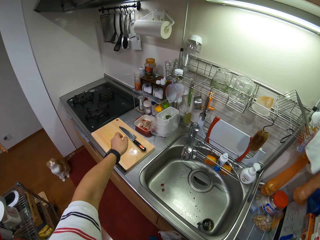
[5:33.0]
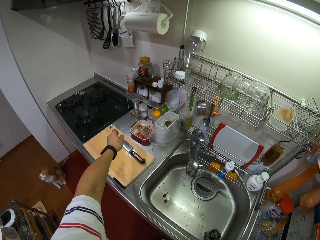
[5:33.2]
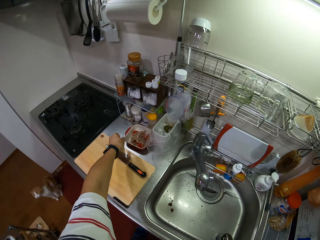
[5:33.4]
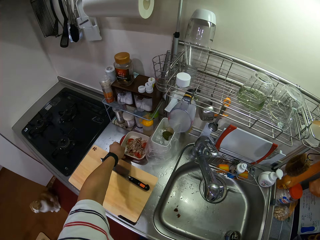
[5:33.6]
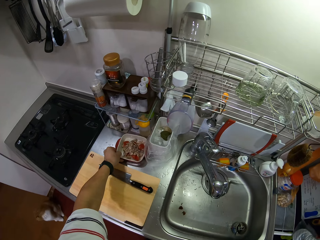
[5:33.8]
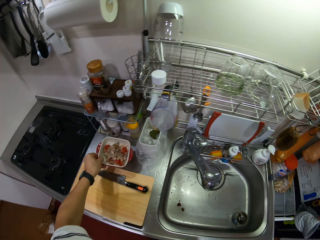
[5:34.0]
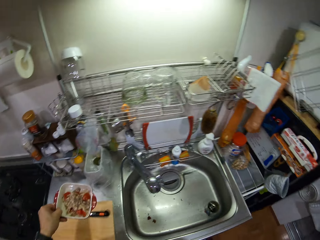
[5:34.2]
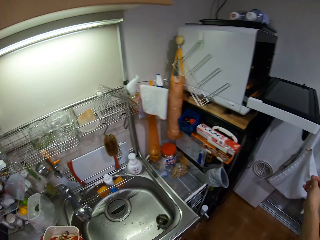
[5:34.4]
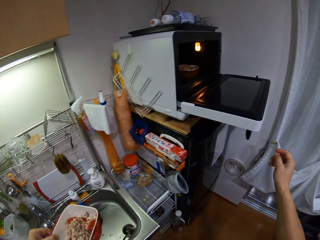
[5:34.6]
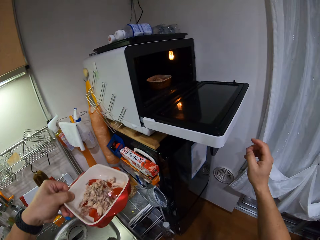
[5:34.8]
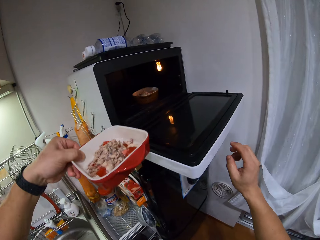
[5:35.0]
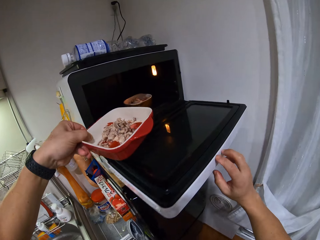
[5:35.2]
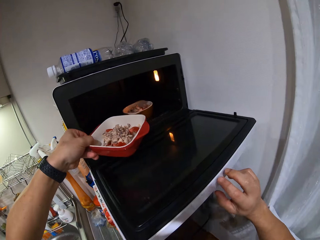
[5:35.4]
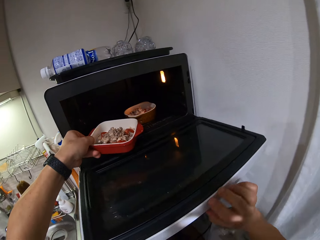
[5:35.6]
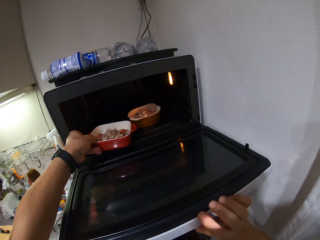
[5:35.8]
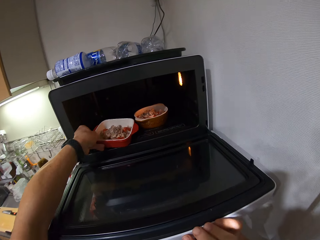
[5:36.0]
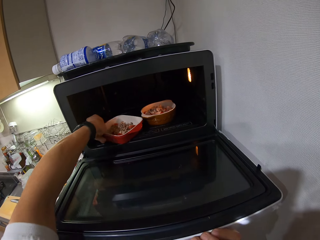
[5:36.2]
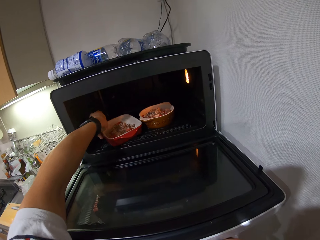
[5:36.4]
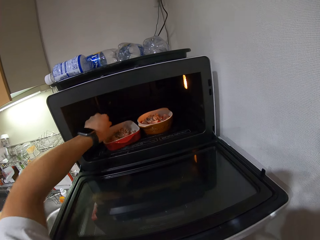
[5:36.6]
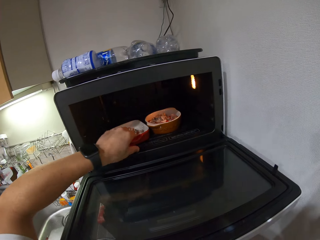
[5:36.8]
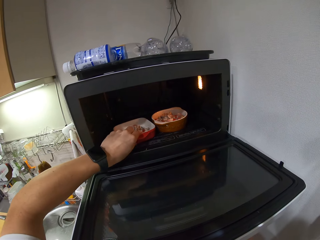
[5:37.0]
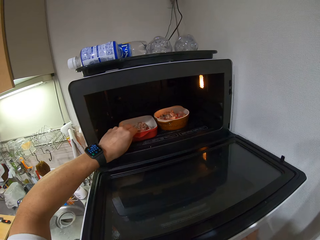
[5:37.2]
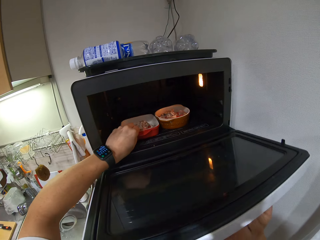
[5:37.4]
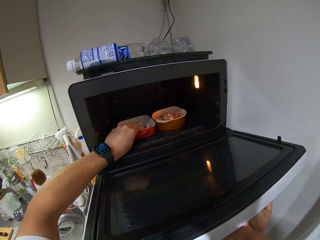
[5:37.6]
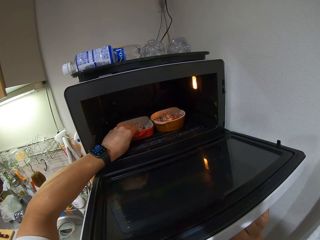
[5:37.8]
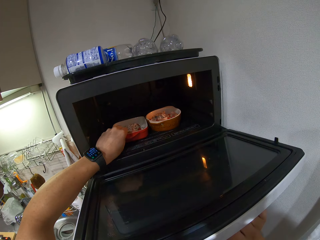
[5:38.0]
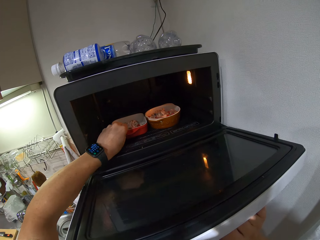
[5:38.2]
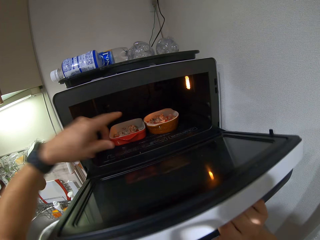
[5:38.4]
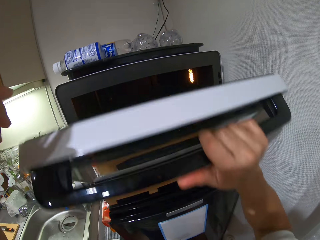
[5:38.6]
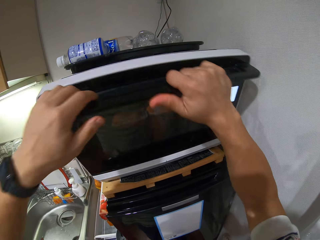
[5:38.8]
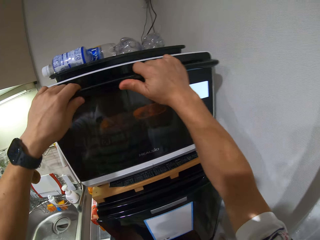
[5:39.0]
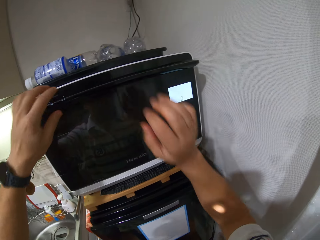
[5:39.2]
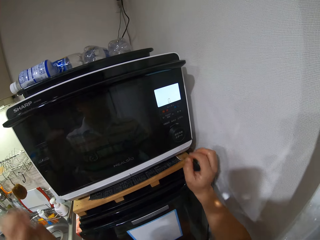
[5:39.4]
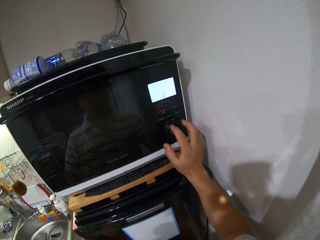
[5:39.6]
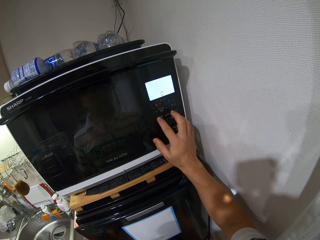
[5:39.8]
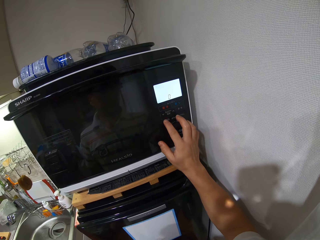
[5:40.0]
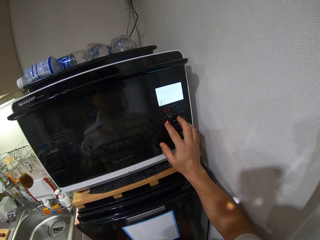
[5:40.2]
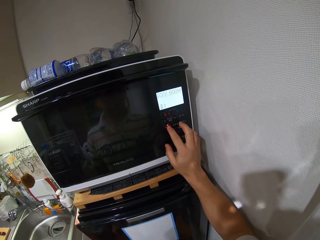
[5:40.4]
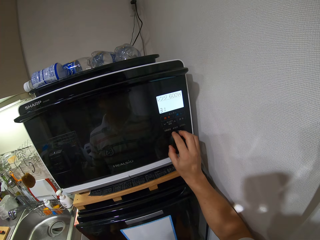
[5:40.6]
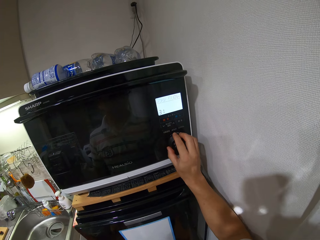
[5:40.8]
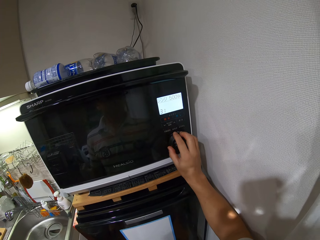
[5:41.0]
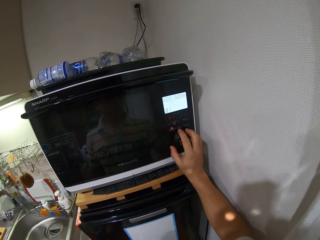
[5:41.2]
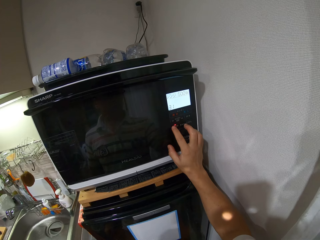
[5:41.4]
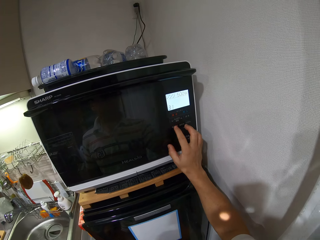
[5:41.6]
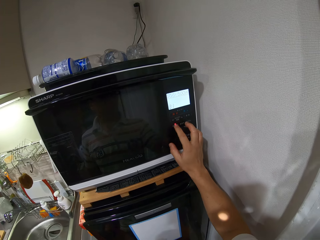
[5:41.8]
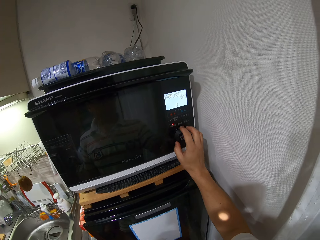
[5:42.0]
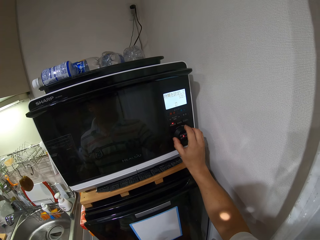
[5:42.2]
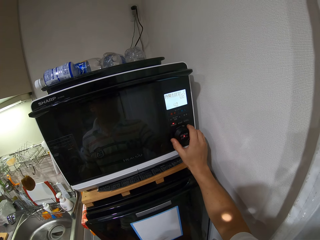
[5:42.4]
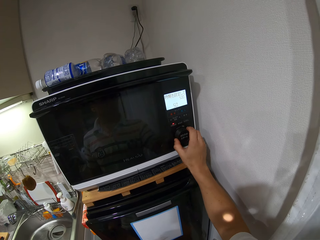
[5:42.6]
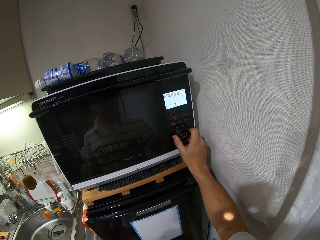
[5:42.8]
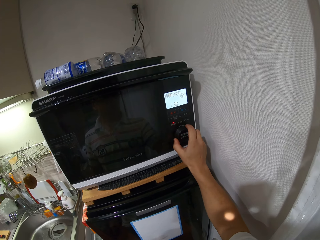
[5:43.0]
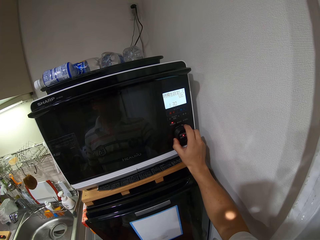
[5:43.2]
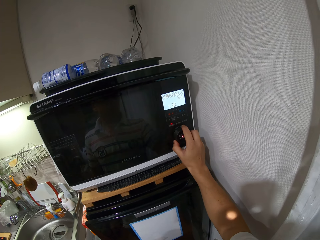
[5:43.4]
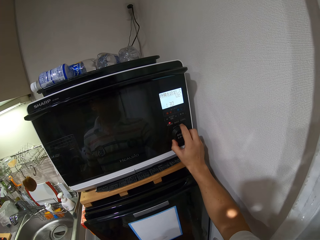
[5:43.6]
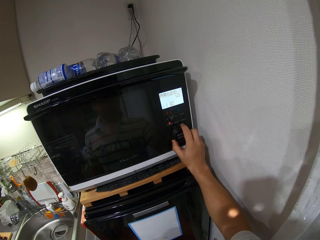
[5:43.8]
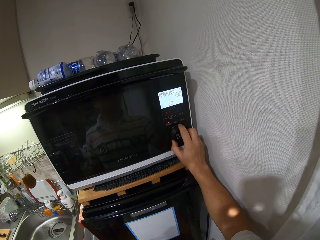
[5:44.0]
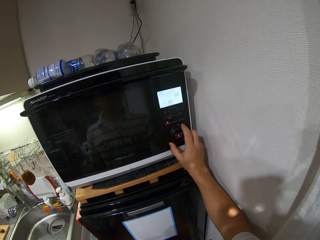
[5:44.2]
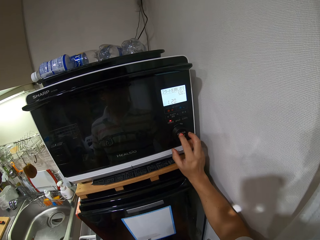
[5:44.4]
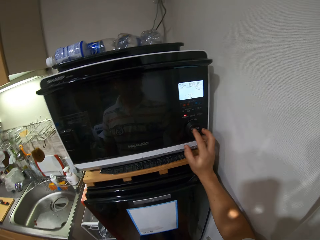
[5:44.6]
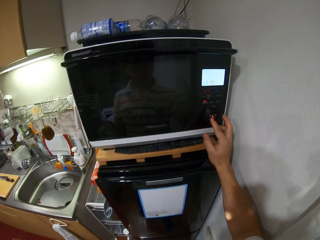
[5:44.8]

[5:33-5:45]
The camera wearer looks around. They turn. They pick a bowl of food on the kitchen counter. They turn around and look around. They put the bowl of food in the microwave. They close the microwave. They press the microwave button. They set cooking time on the microwave. They press the microwave button. They set cooking time on the microwave.

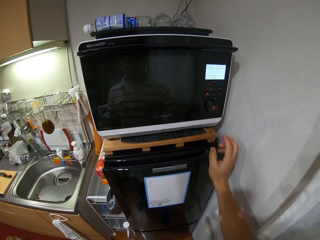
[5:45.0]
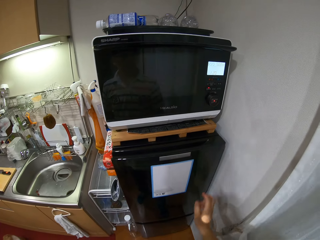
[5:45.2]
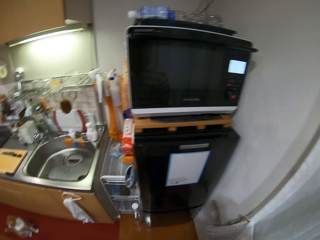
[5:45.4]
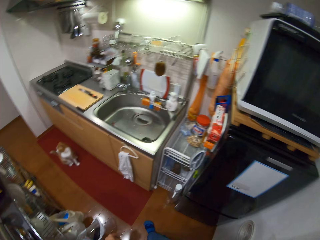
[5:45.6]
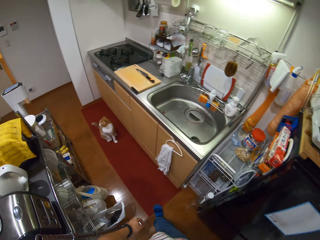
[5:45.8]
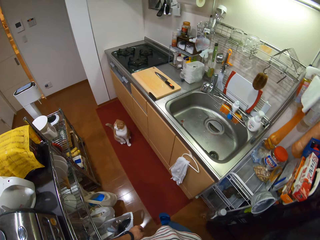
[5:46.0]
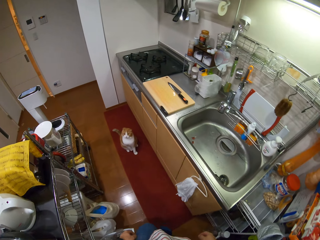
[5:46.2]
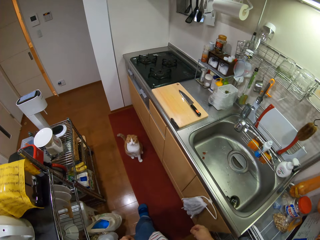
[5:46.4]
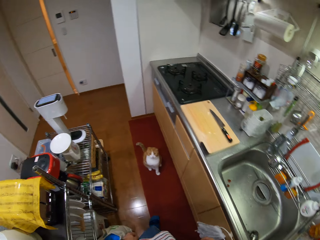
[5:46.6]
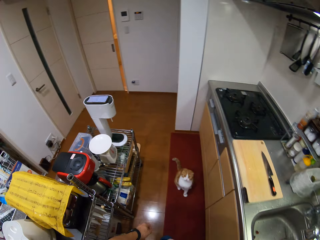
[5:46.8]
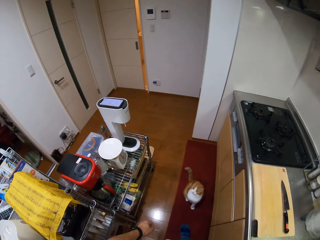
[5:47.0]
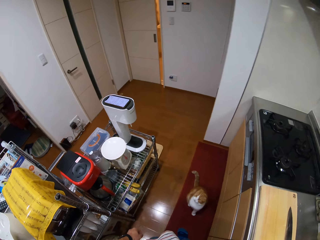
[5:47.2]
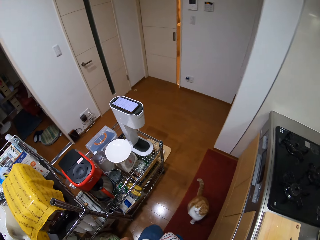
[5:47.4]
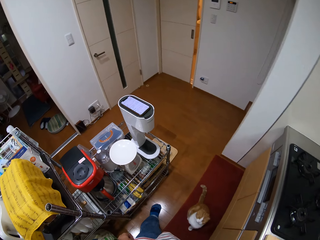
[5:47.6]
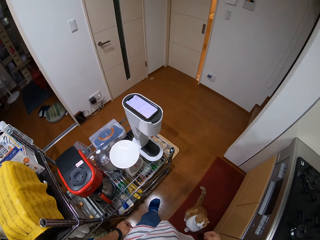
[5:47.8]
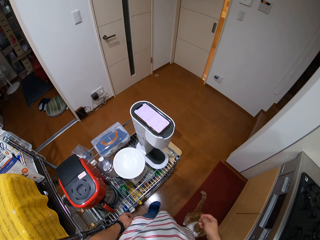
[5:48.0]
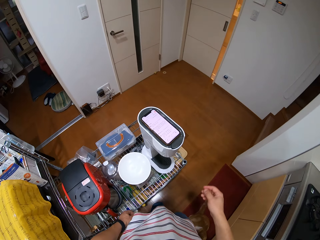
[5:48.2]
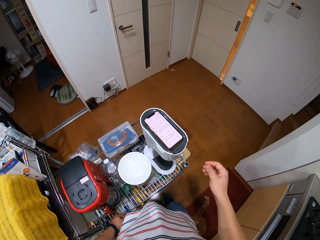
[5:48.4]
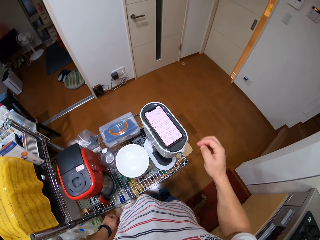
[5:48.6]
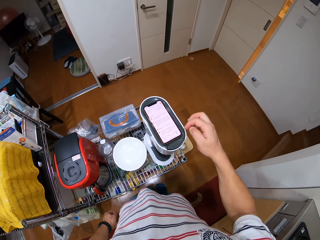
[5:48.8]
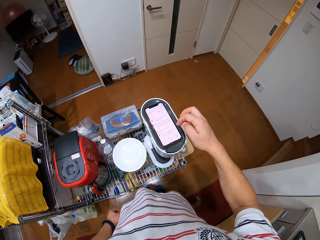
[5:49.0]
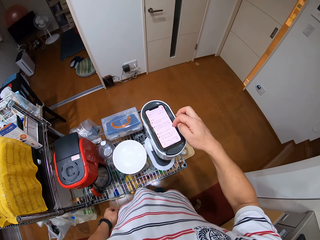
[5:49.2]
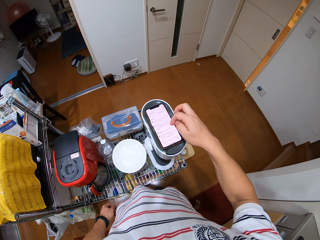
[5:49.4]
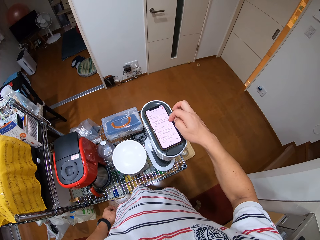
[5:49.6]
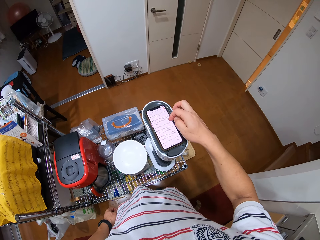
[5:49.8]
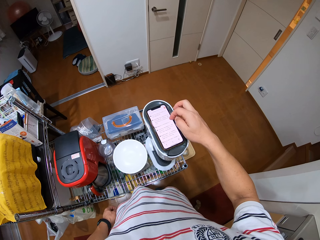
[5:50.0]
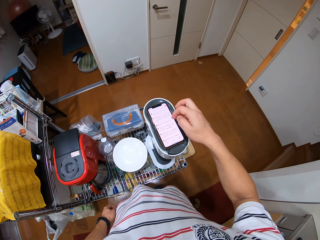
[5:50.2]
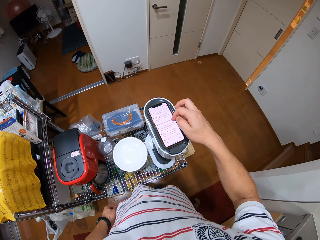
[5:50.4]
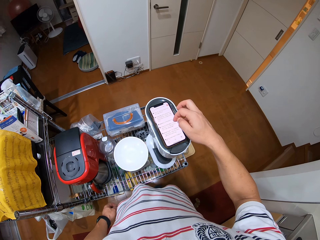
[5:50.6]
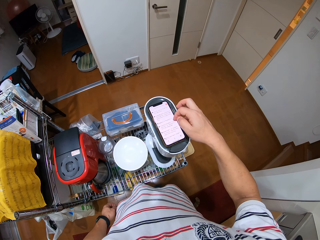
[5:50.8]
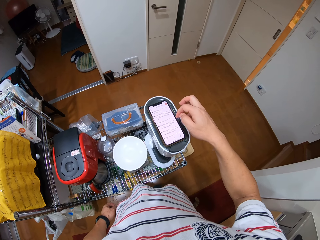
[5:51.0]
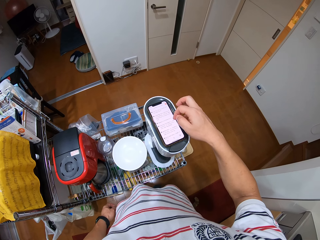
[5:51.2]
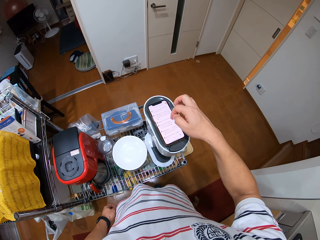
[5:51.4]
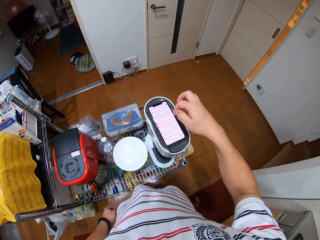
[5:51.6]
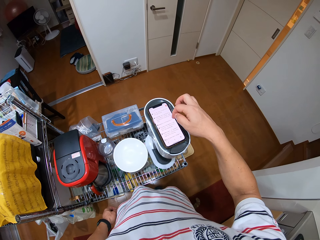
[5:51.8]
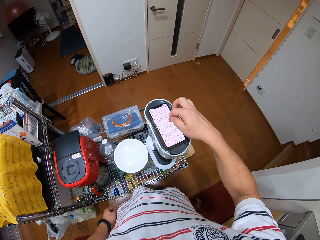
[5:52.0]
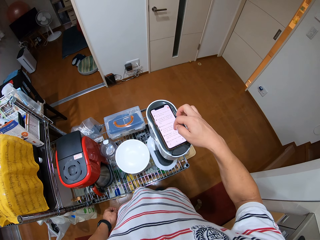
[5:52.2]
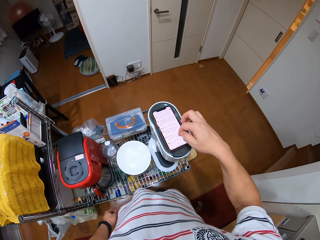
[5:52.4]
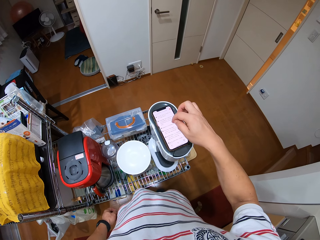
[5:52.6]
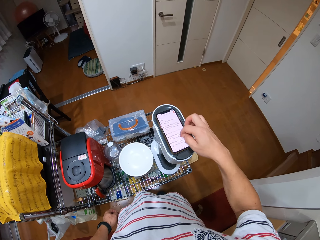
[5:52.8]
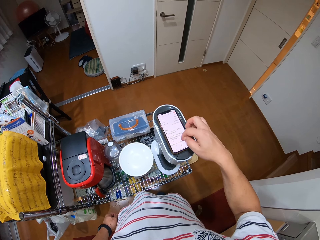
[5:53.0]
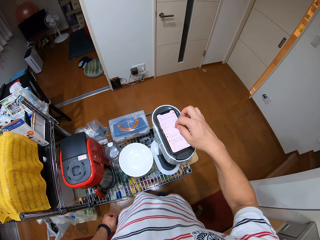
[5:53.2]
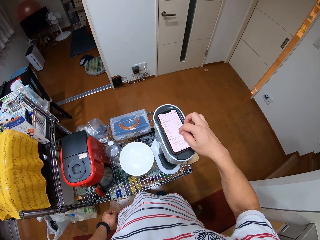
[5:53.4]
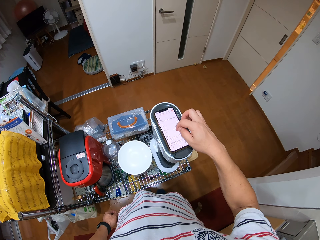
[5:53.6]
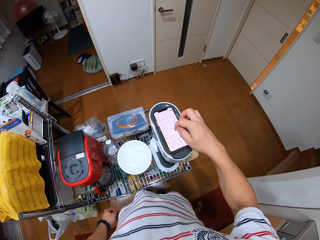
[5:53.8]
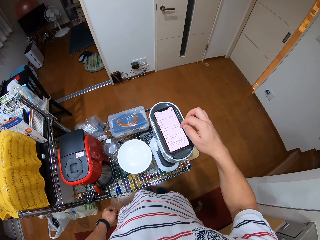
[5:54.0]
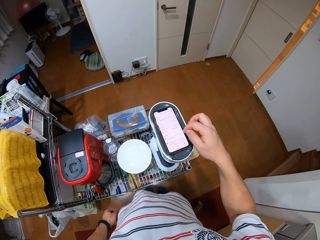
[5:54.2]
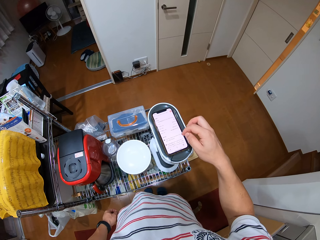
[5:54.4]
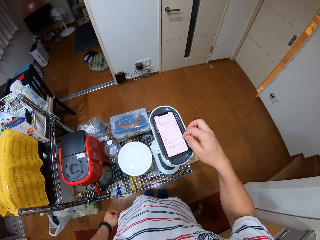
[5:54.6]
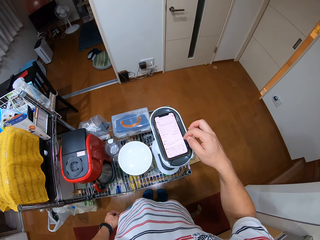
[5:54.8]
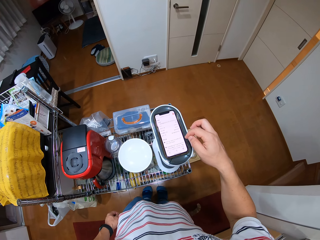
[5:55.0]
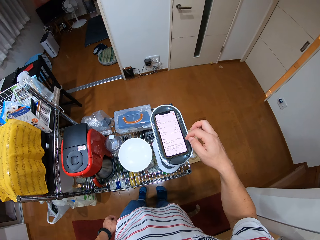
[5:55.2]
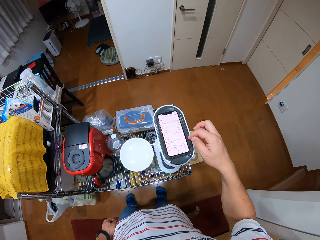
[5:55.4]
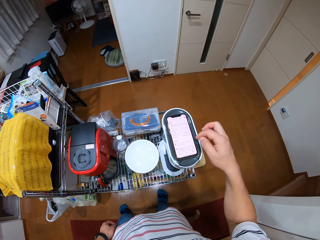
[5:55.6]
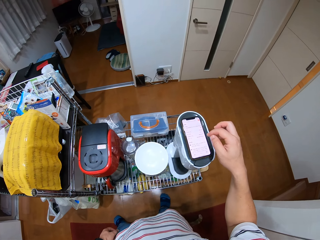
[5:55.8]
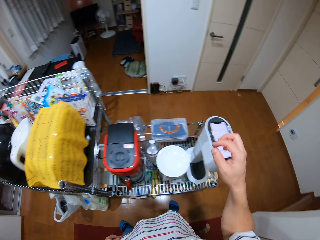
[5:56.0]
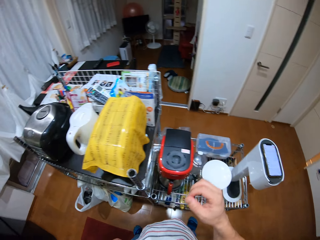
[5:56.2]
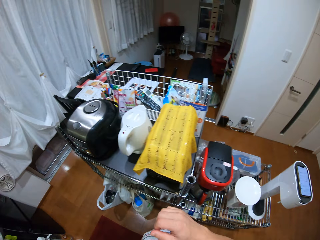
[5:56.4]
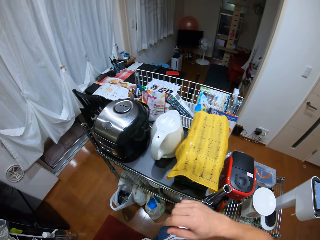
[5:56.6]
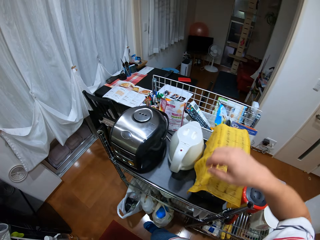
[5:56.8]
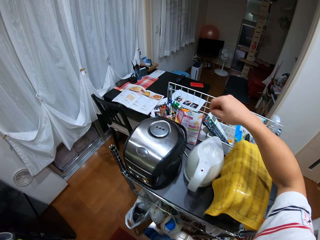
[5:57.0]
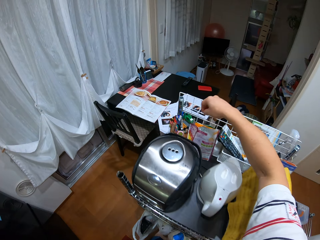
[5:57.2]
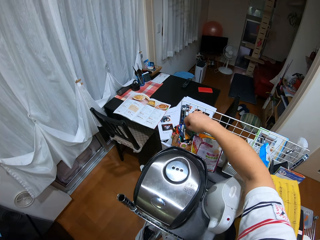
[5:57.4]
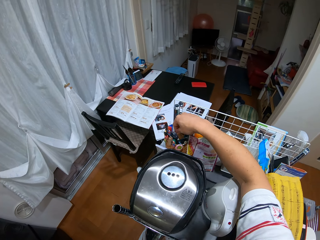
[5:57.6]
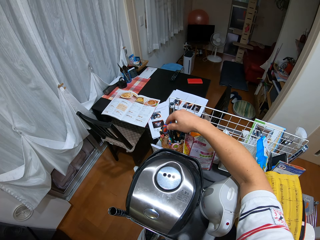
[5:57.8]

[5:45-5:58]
The camera wearer starts the microwave. They turn, look around, and walk around. They scroll on a phone. They look at the phone and touch the phone screen. They look around and turn around.
